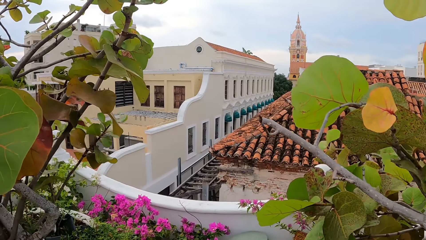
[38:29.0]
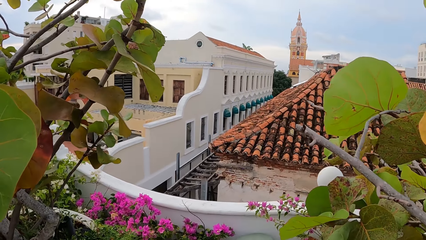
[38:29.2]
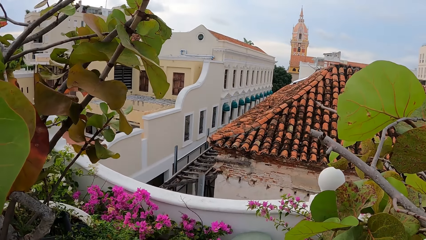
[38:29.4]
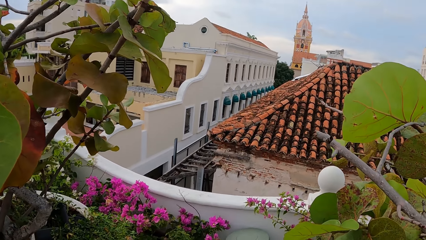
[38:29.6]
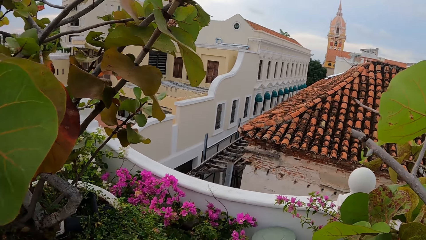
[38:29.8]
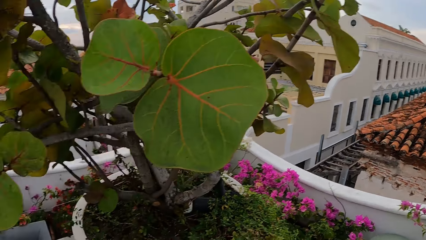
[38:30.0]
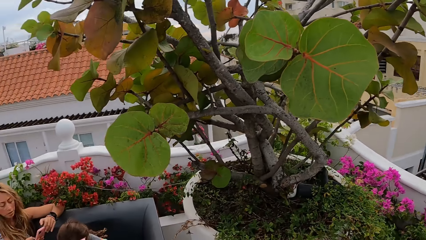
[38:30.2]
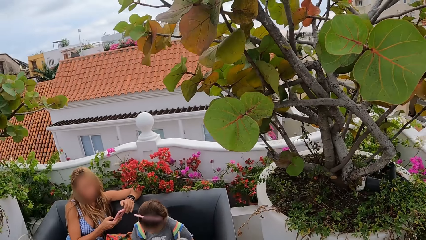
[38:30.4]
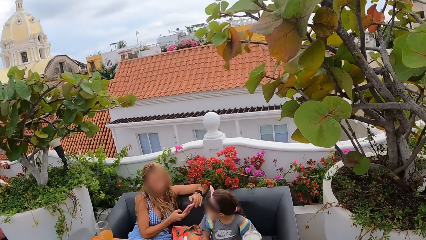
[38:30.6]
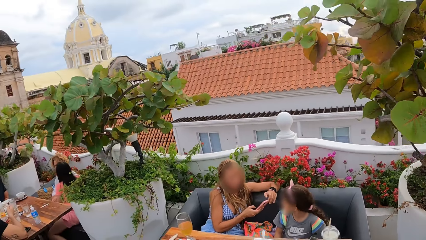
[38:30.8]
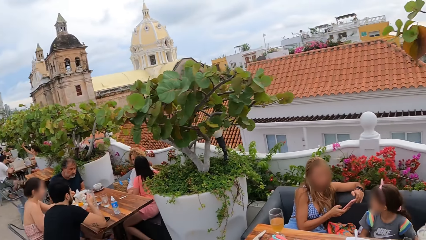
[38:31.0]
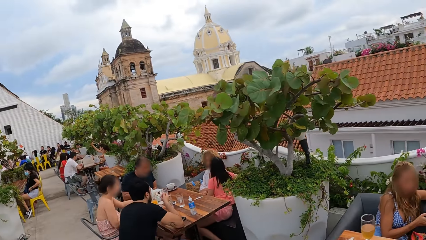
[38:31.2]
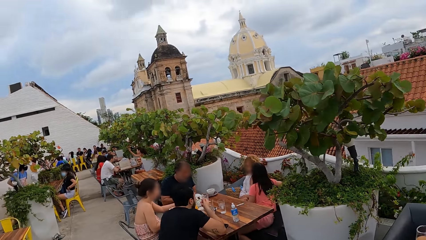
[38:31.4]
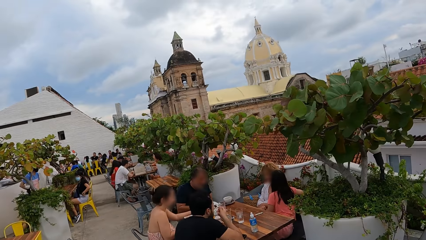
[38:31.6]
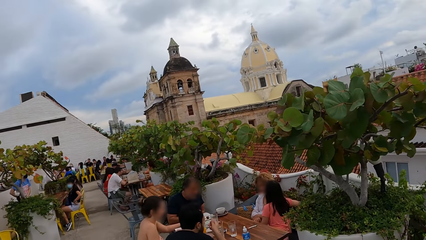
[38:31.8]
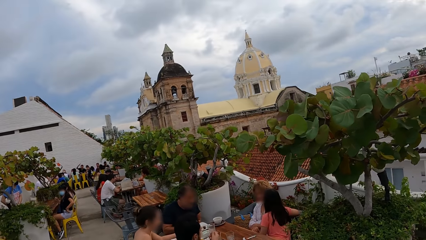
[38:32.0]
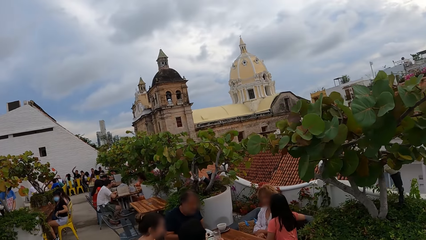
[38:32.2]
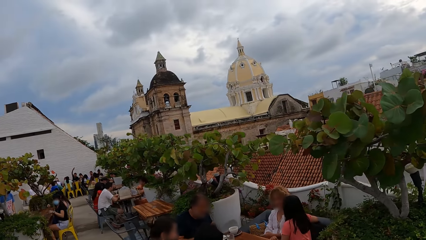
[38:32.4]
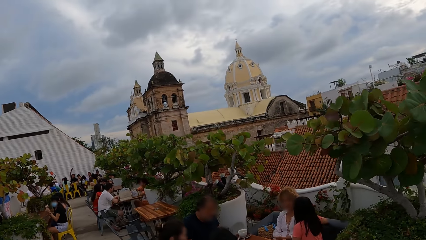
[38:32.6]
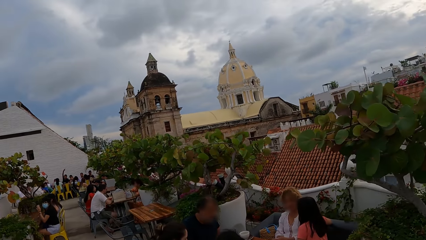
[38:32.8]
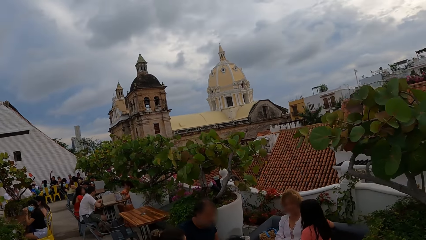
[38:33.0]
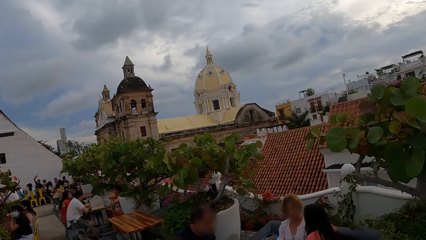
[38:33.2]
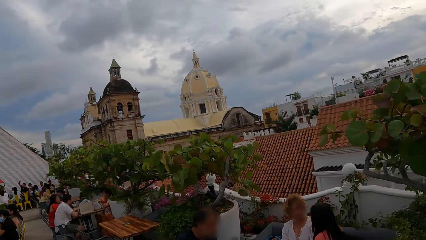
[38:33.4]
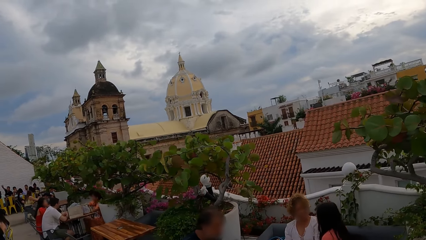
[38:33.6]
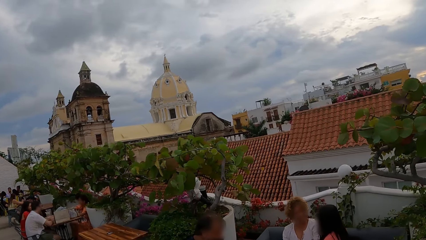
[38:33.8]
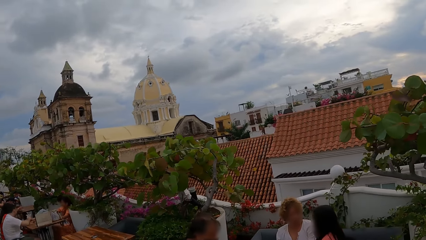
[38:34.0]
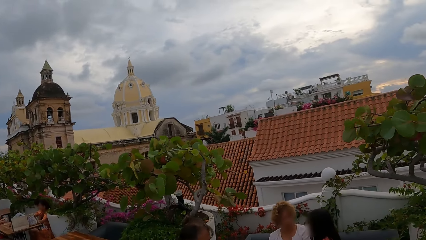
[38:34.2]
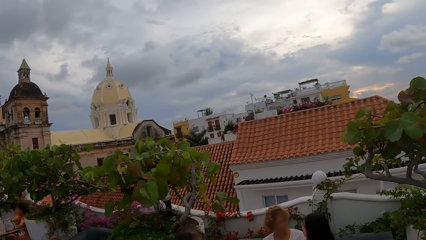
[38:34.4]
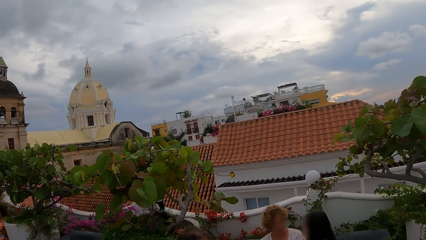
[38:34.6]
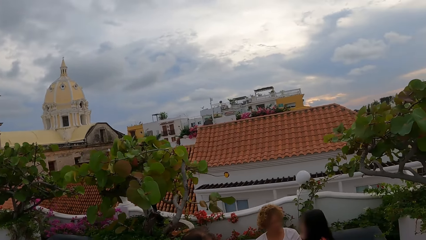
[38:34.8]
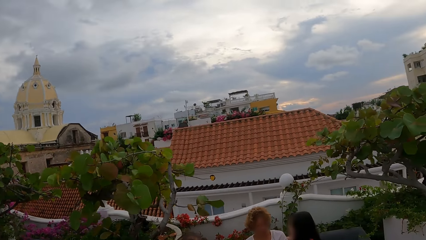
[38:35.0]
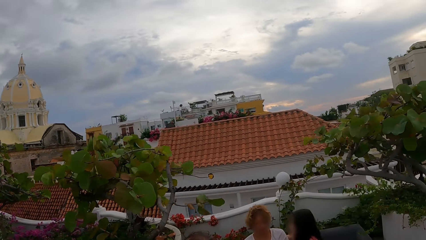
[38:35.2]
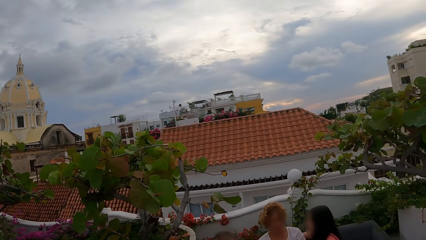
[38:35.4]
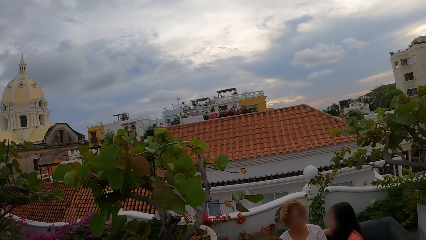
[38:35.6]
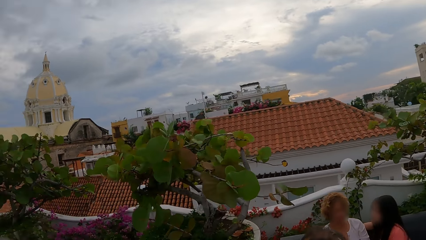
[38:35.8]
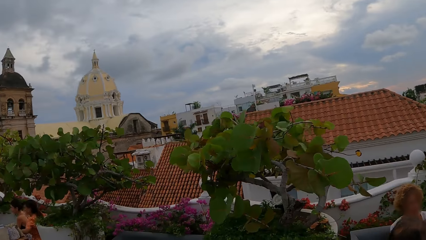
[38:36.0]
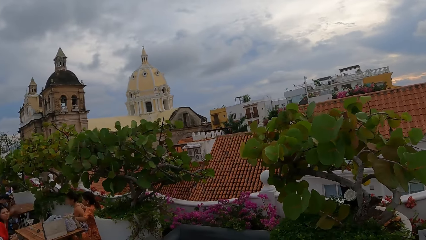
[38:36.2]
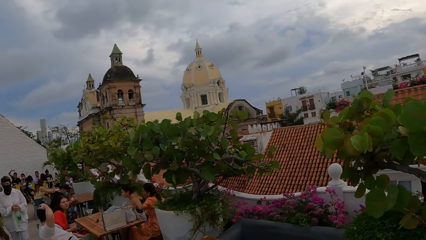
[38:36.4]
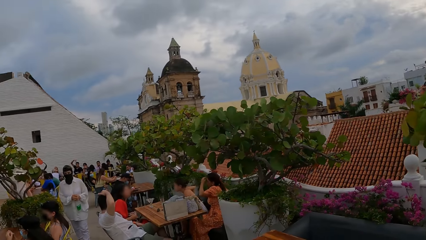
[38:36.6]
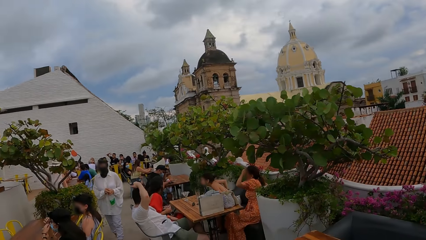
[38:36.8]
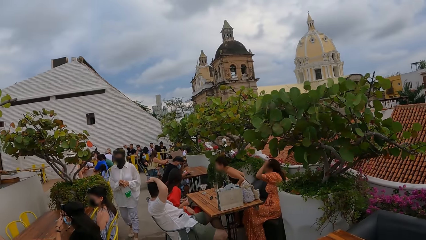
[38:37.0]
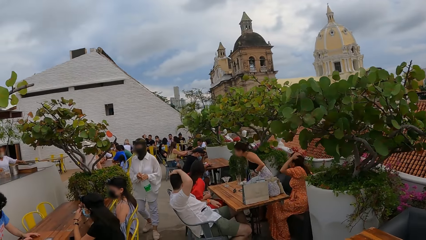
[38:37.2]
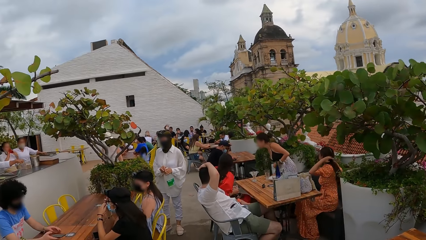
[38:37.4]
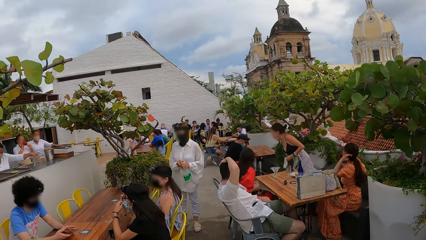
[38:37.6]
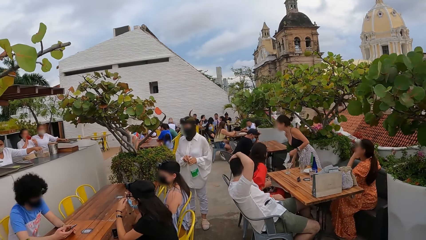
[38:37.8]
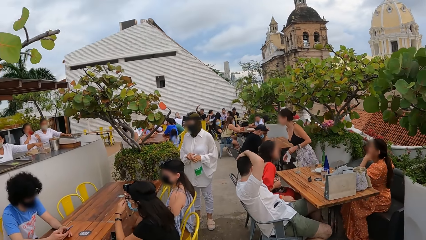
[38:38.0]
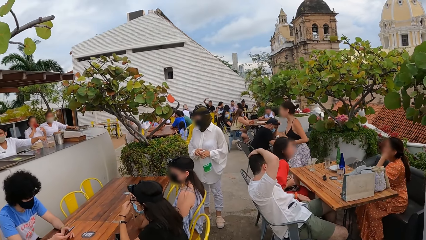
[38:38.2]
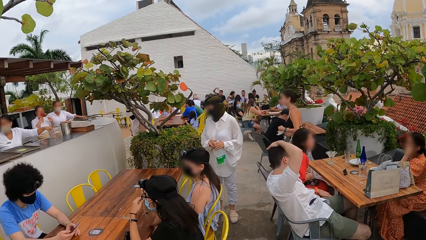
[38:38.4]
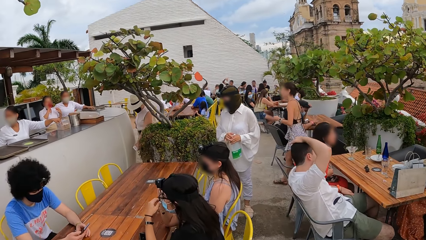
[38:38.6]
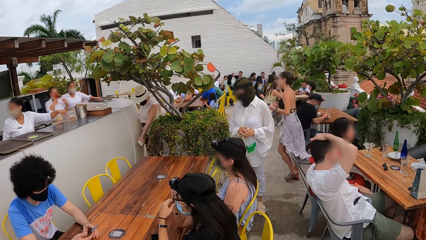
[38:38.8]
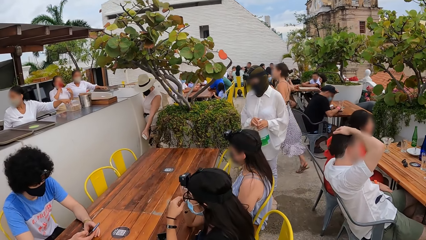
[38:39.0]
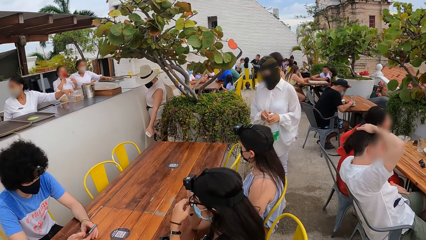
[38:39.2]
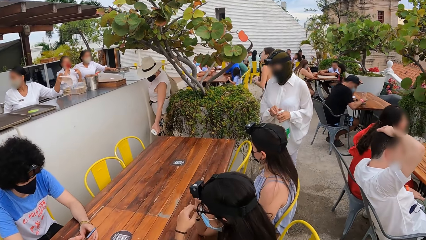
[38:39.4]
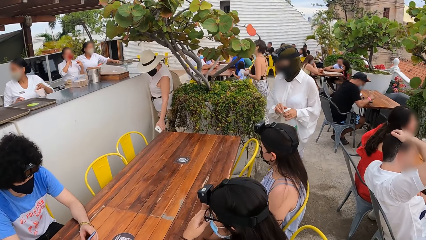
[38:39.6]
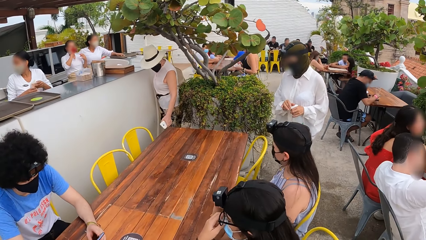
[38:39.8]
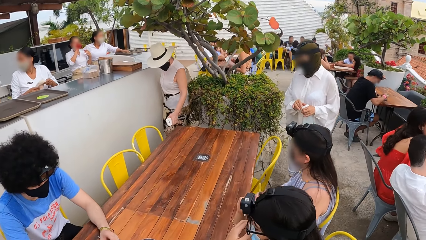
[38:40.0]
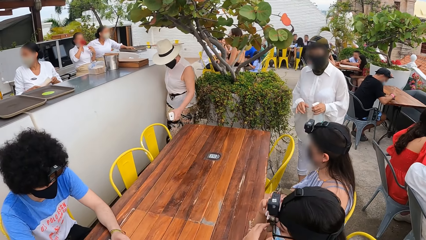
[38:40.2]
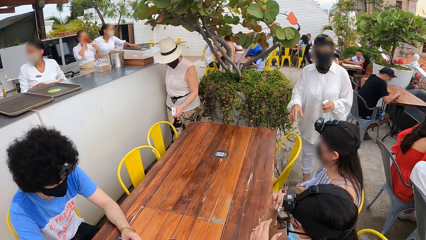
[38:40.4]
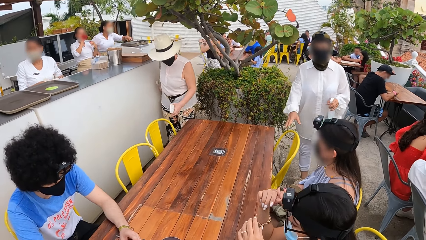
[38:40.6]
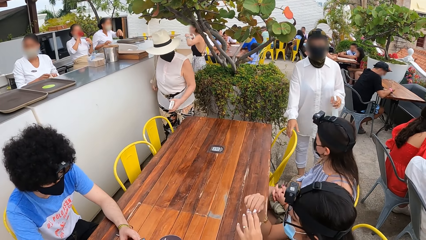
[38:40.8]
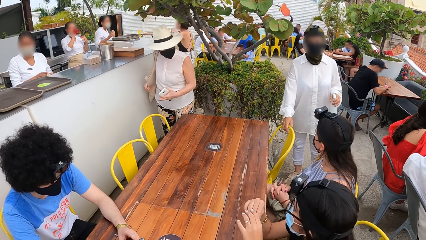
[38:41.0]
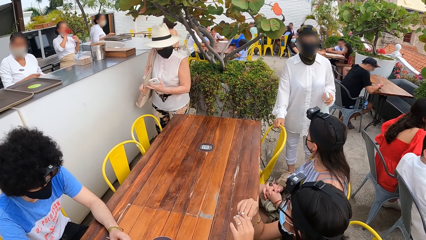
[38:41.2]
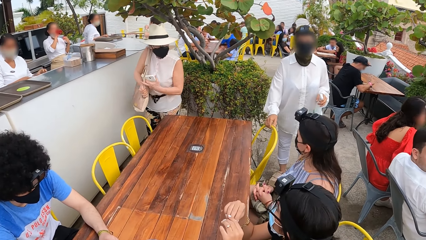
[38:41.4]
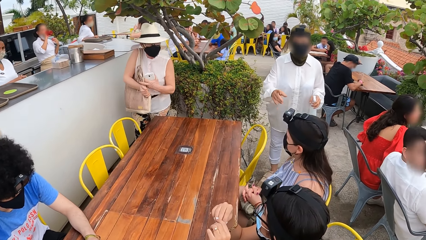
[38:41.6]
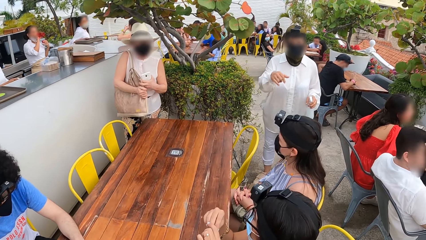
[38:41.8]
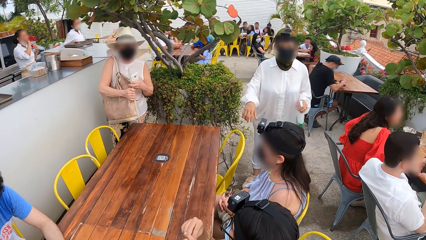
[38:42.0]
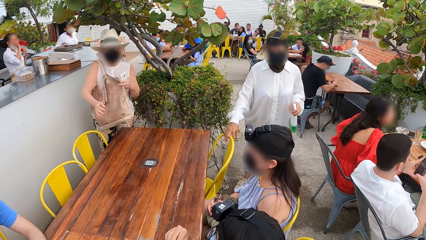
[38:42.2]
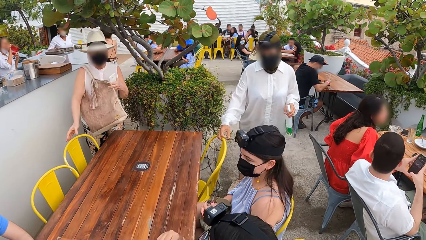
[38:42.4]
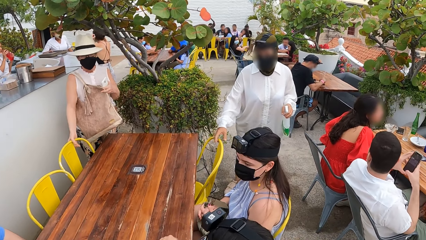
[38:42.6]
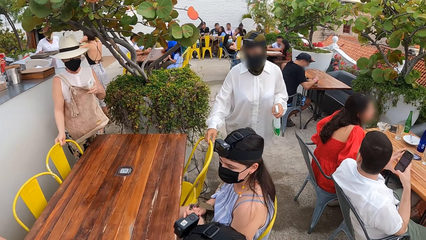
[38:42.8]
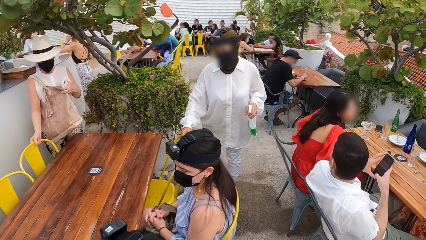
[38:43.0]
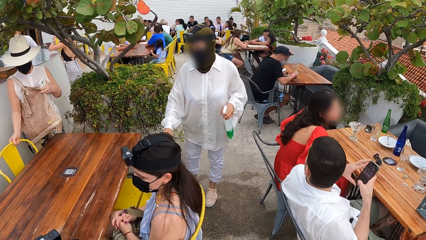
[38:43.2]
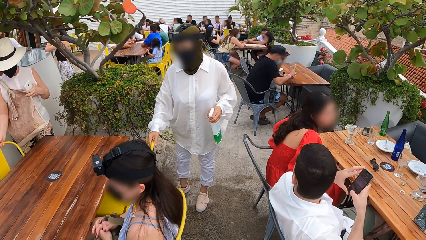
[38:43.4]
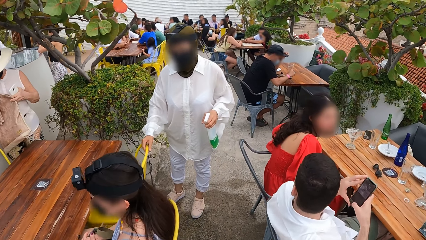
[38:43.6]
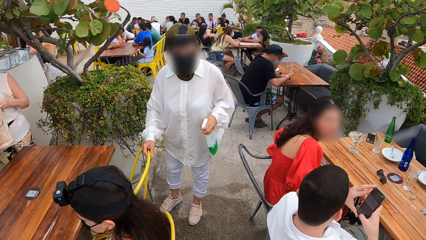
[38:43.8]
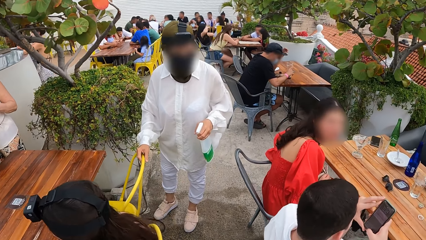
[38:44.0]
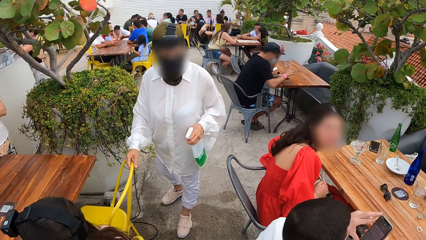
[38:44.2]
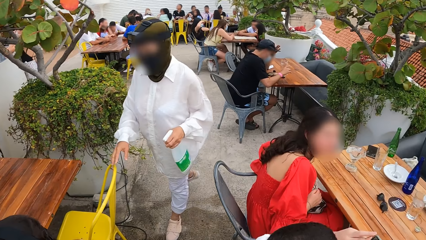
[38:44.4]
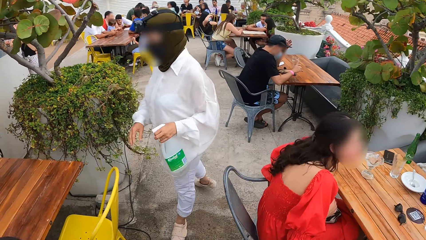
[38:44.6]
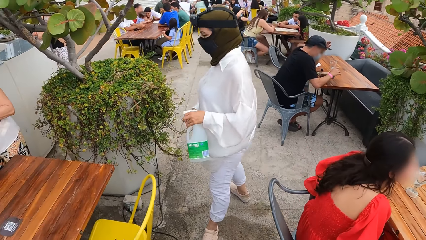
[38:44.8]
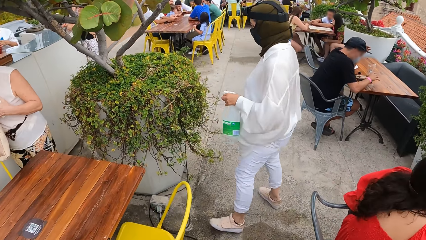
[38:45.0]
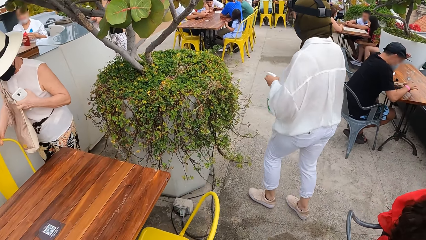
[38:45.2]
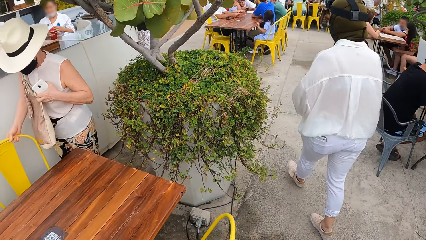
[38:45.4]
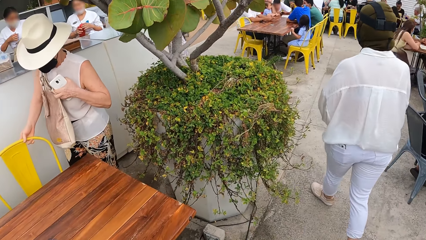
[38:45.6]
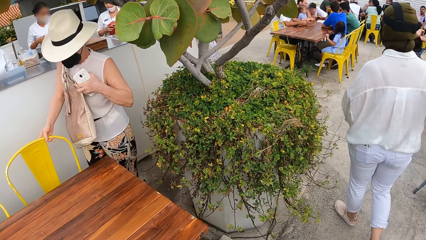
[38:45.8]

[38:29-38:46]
The camera wearer turns around and walks around the rooftop.
